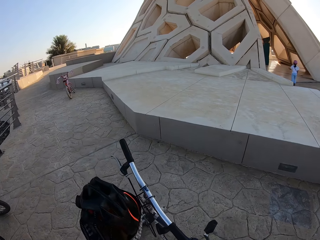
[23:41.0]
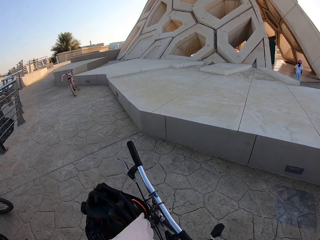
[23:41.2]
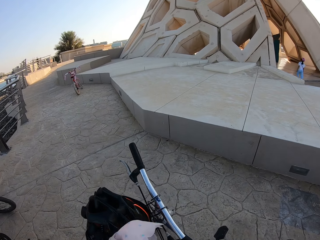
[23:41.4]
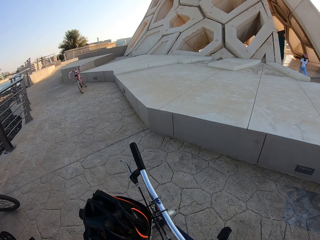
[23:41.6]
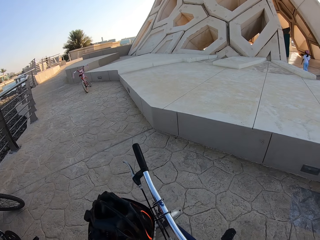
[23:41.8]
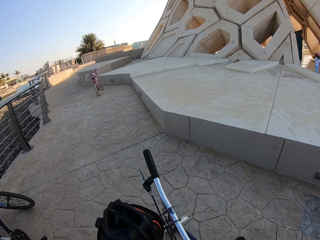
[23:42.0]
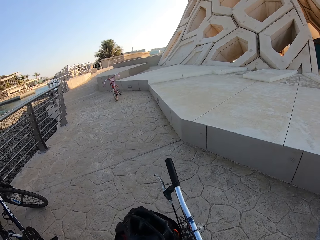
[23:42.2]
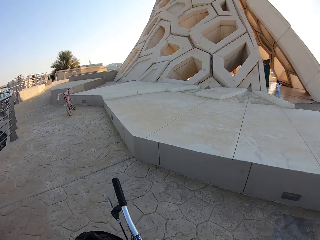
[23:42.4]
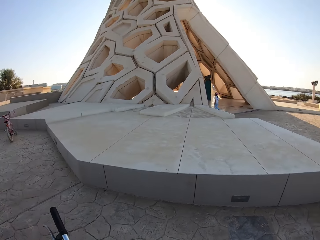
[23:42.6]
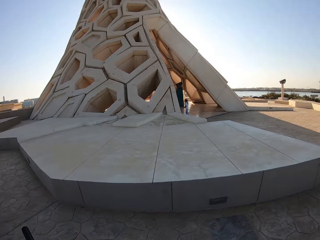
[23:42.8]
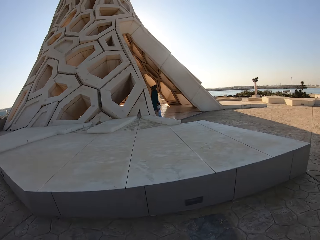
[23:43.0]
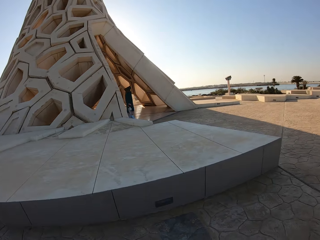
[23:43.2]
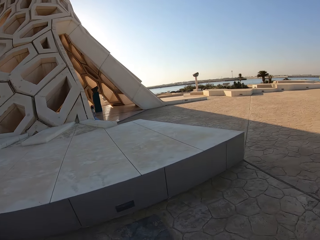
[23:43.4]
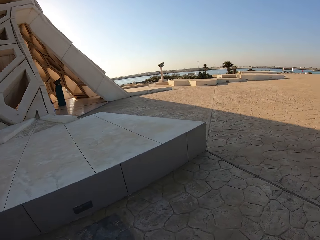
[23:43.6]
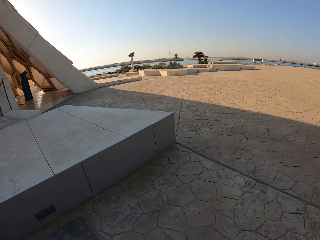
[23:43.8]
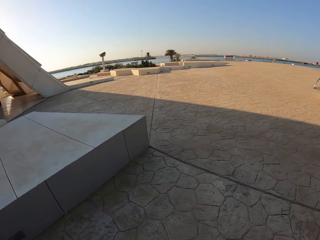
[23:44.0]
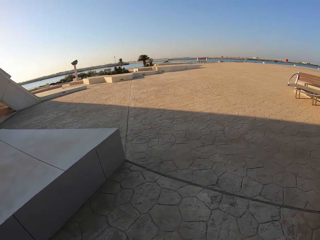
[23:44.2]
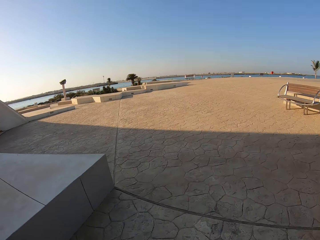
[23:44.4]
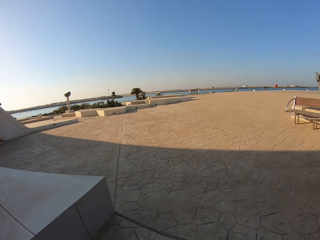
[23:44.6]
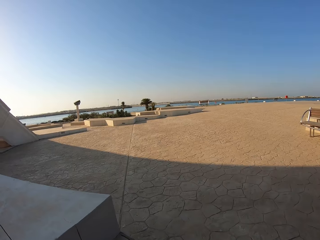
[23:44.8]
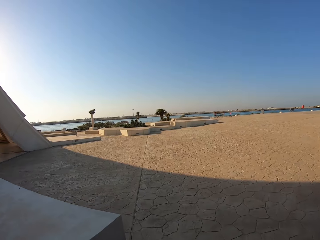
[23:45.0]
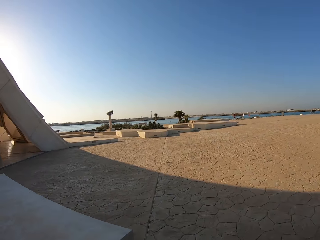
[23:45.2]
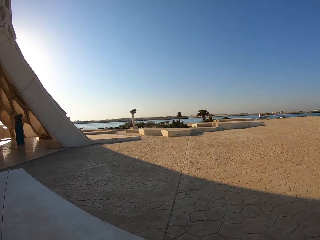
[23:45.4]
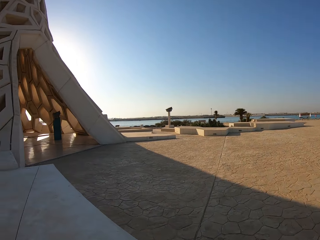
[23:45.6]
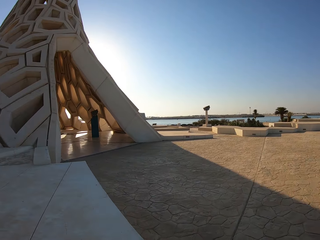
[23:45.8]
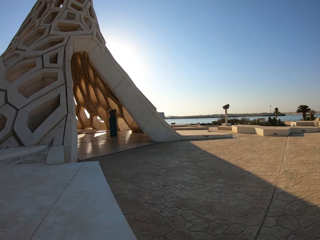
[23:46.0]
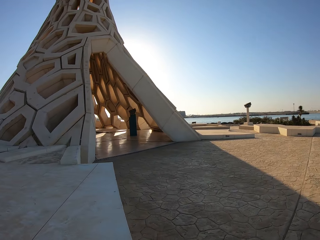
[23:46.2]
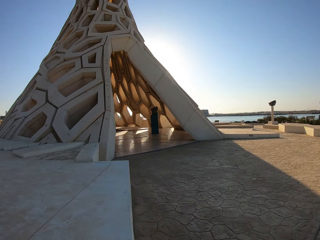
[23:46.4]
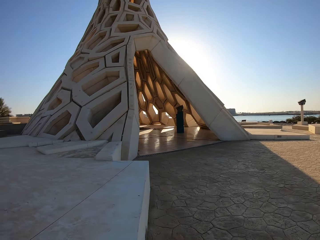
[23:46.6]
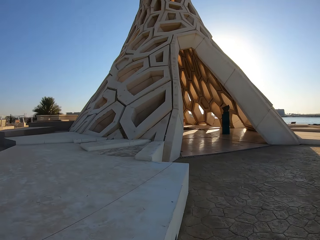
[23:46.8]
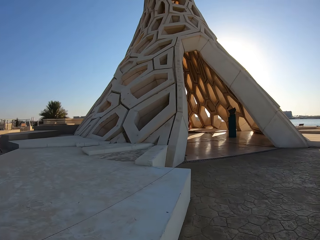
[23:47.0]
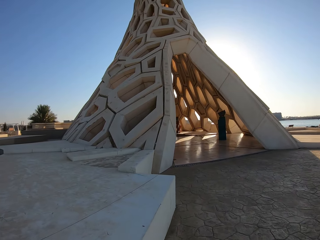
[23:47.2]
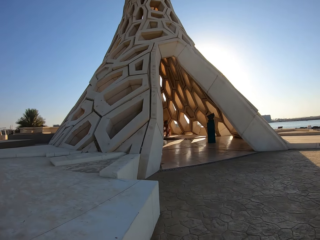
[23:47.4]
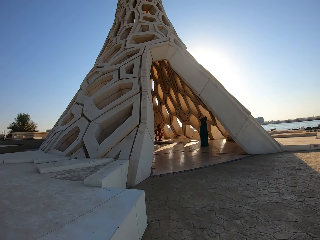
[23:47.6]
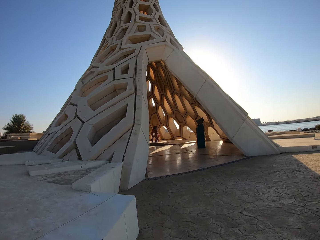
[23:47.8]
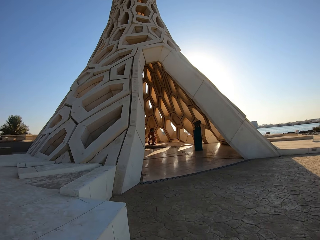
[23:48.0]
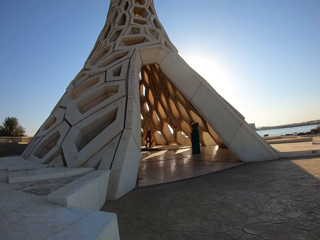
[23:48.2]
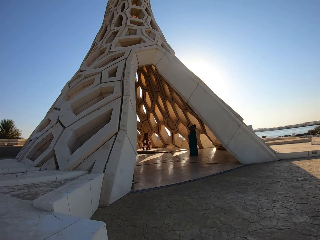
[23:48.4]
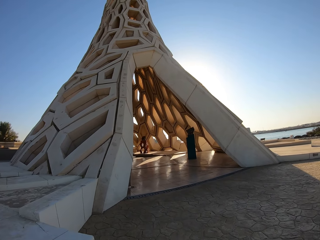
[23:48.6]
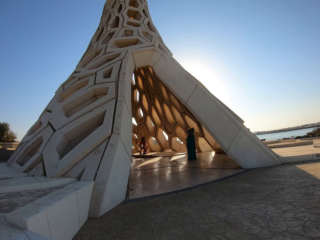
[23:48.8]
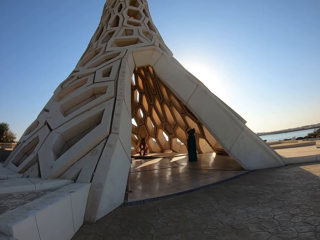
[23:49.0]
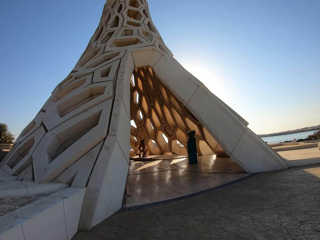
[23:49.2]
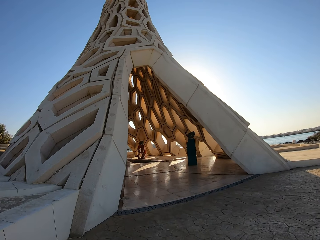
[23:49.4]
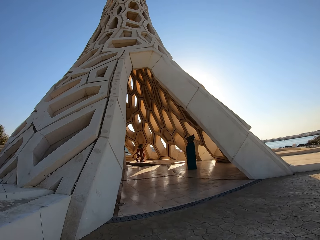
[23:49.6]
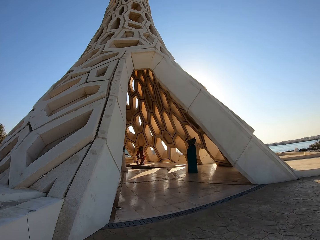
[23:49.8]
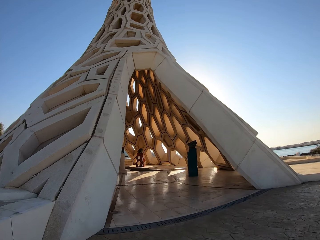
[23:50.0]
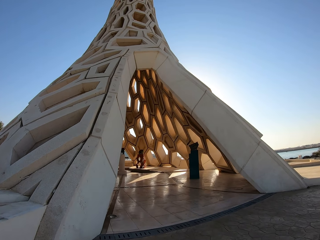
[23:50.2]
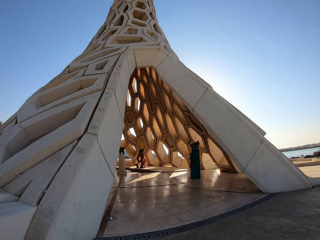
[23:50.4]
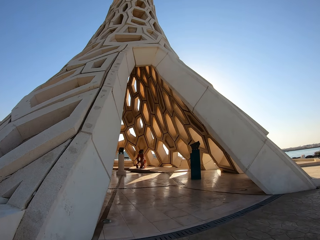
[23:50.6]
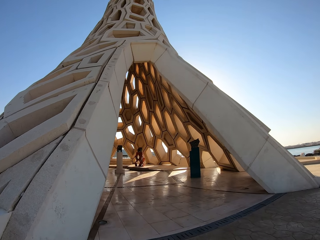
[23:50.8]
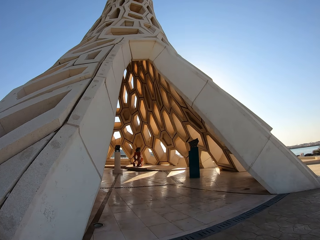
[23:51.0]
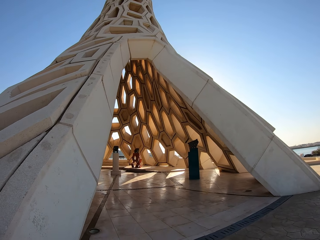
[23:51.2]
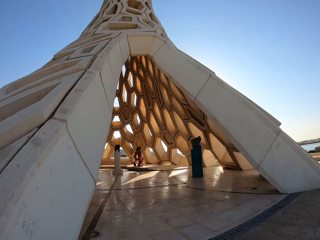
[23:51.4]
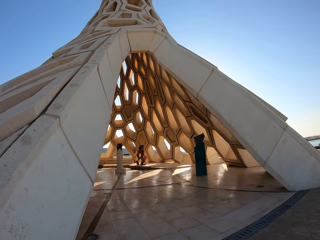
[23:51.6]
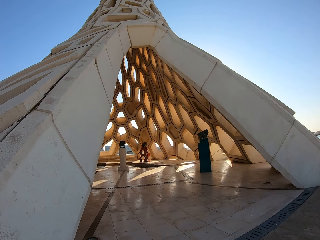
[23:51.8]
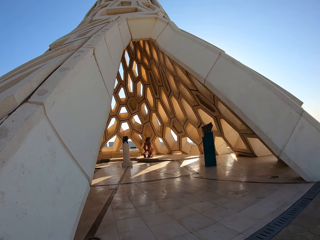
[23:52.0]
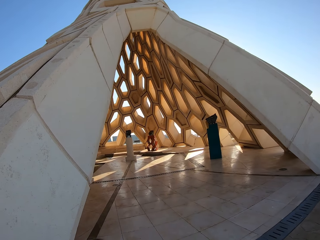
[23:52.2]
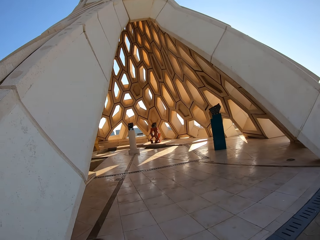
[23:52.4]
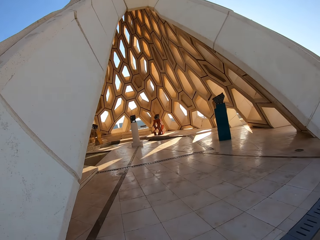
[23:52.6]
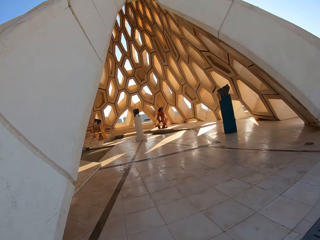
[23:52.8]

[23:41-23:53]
The camera wearer walks to the monument.

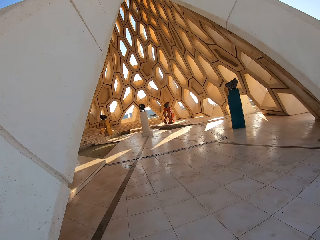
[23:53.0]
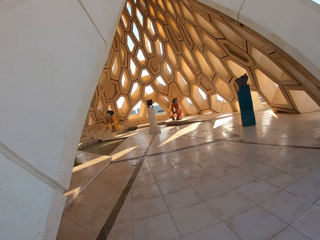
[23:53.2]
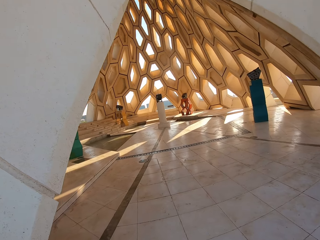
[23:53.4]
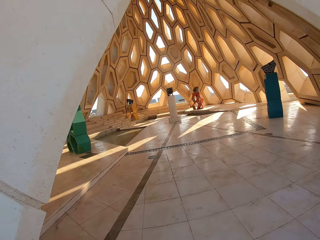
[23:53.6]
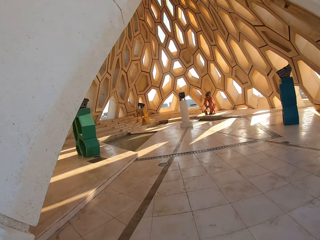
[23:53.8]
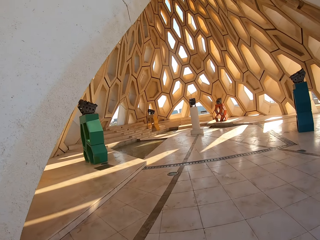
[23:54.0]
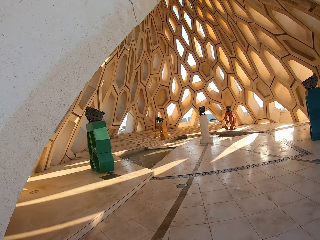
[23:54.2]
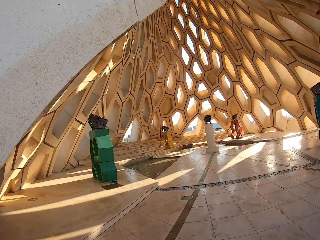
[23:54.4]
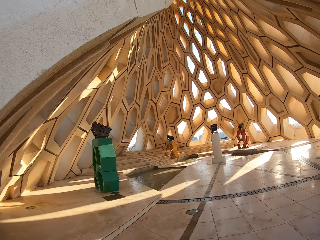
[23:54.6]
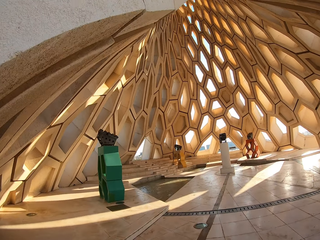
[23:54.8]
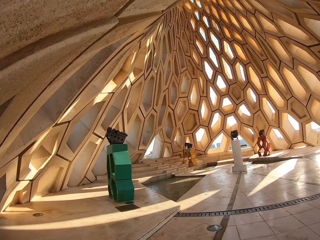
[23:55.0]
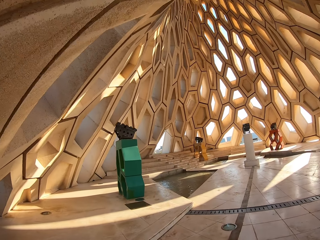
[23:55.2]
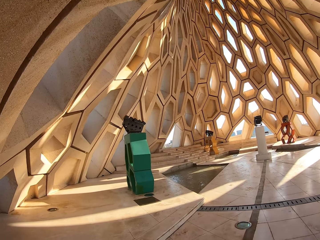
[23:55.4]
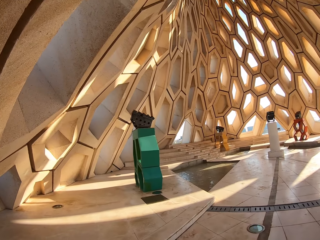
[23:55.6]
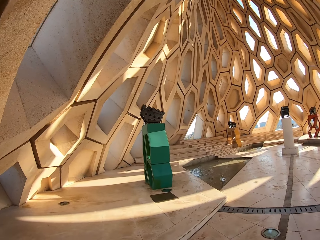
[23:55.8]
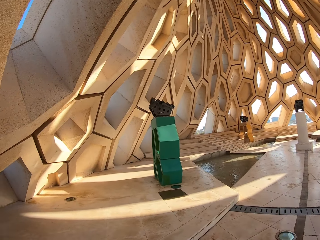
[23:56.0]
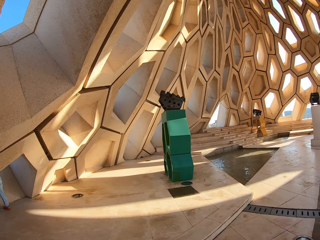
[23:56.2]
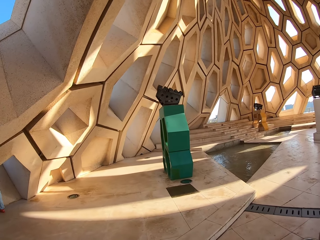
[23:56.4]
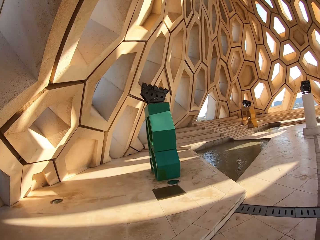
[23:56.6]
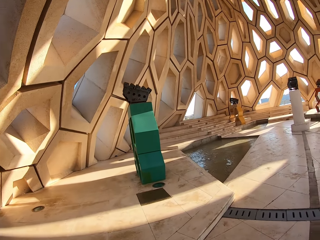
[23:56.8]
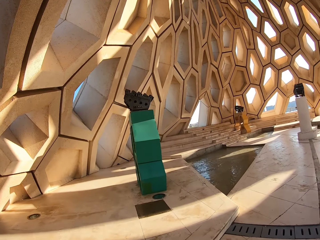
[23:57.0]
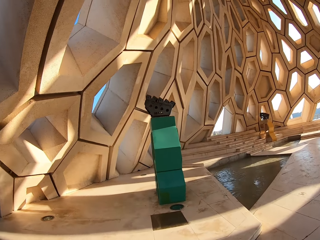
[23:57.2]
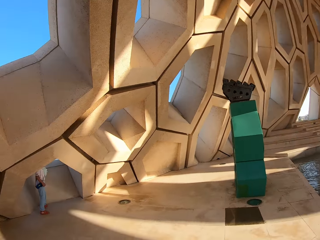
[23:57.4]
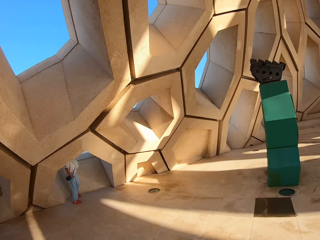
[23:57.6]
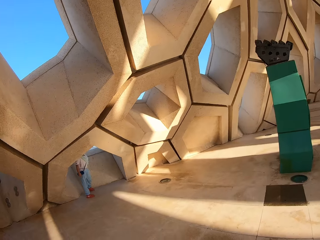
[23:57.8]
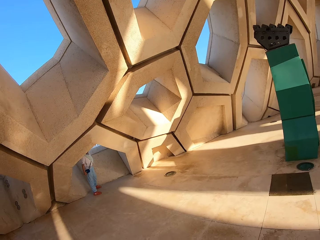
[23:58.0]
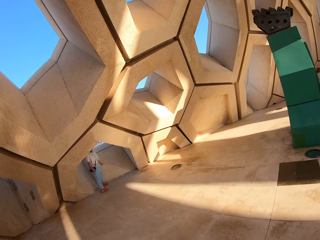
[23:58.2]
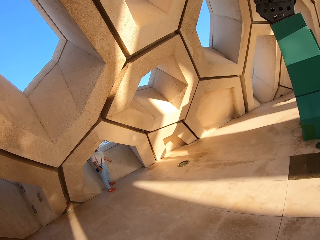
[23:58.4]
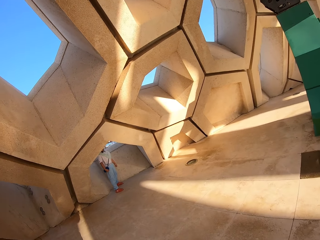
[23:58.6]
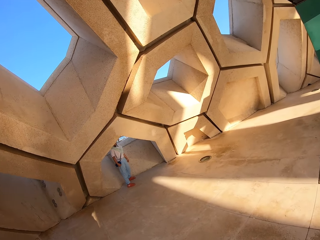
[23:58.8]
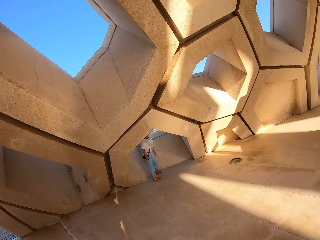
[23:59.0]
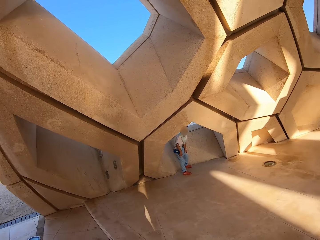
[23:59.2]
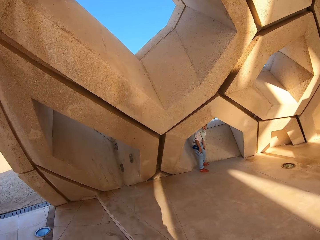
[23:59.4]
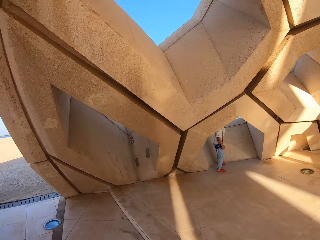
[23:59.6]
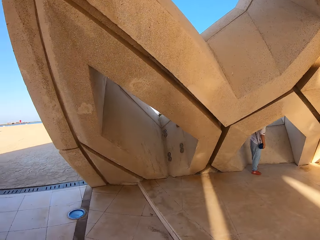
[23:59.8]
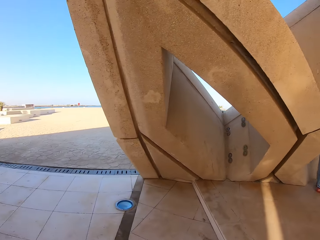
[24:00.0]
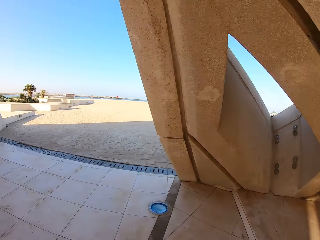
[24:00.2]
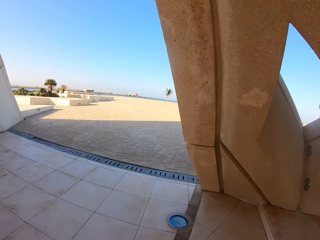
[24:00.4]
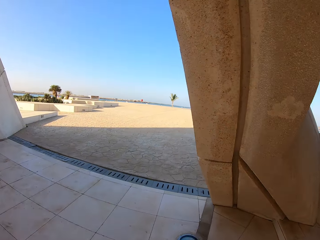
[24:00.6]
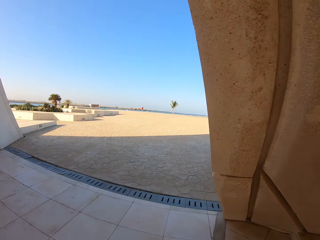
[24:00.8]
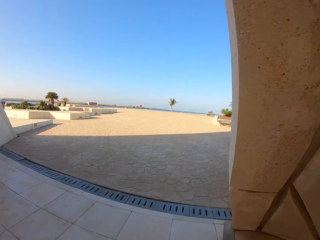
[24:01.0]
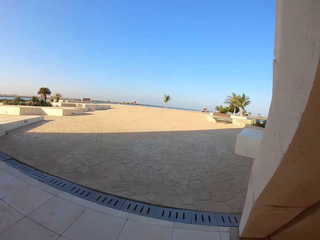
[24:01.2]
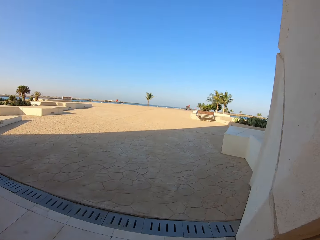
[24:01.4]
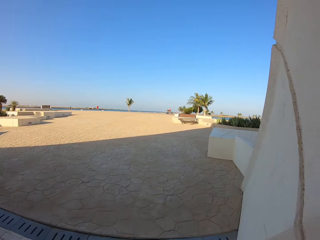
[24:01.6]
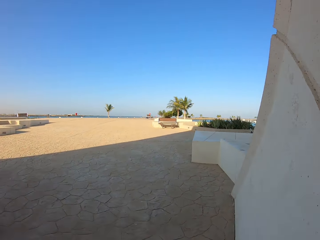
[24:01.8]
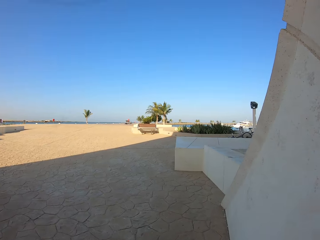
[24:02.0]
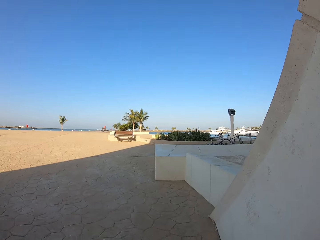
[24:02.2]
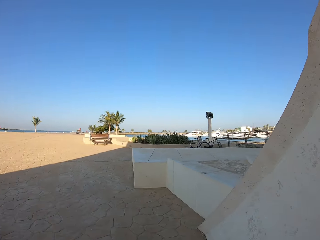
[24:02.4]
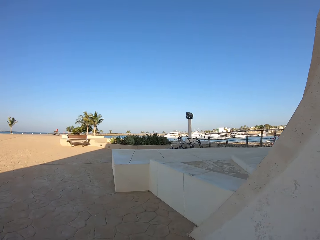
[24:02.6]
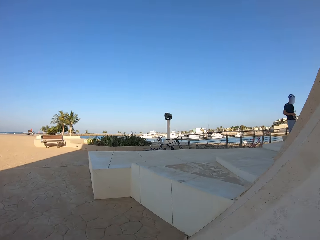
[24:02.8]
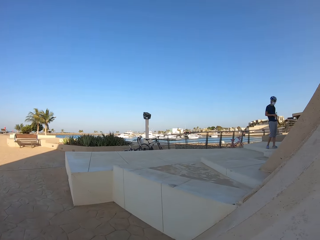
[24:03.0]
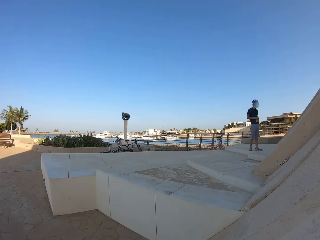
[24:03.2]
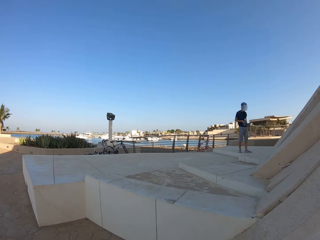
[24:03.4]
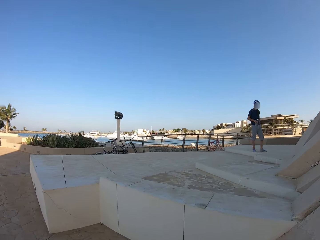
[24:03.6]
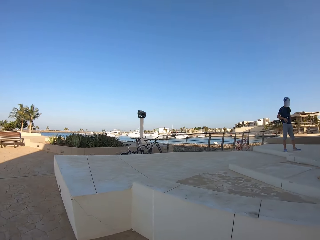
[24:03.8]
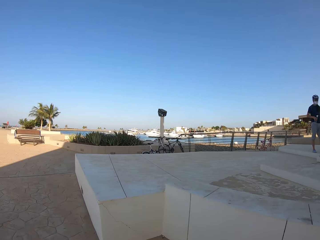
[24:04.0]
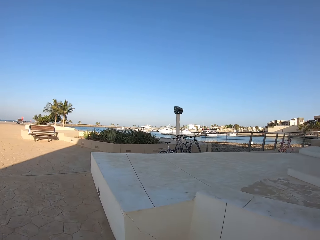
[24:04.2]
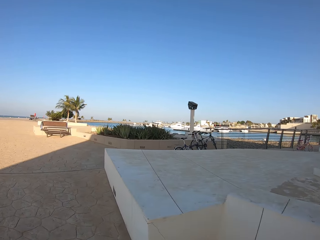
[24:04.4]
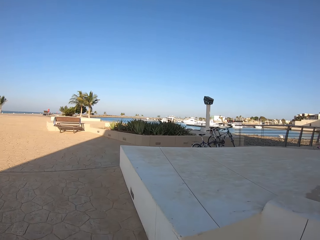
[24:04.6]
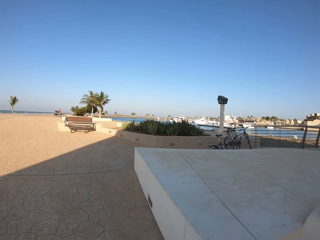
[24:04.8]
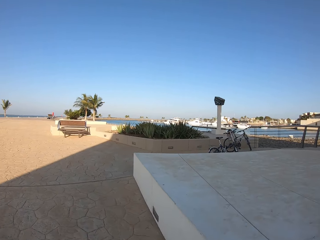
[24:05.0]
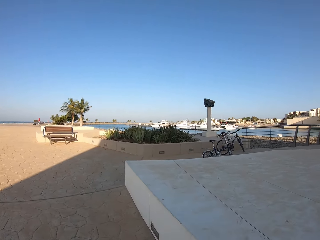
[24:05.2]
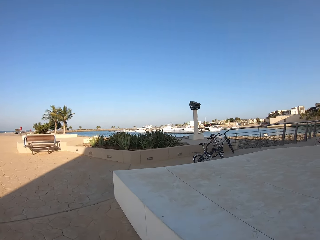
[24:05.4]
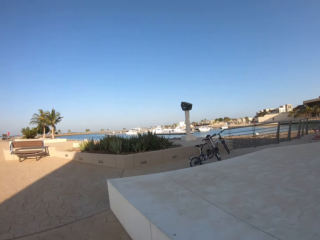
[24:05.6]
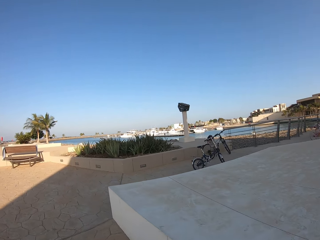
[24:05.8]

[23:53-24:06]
The camera wearer looks at a person. They walk around.
